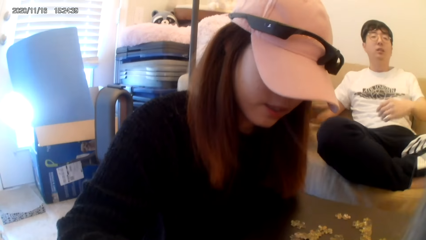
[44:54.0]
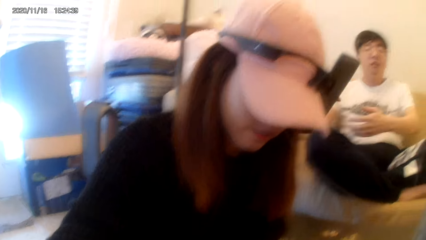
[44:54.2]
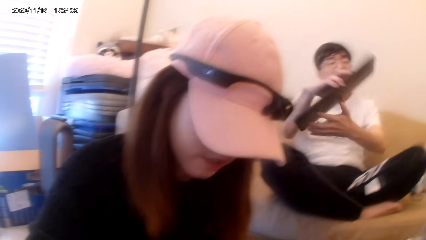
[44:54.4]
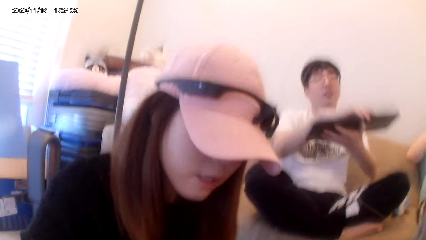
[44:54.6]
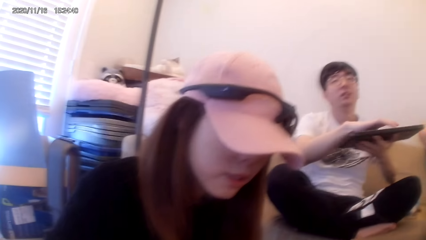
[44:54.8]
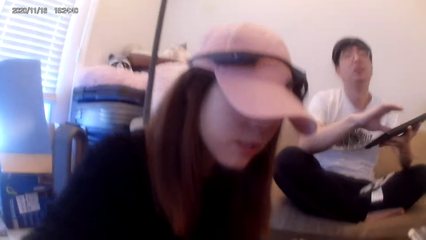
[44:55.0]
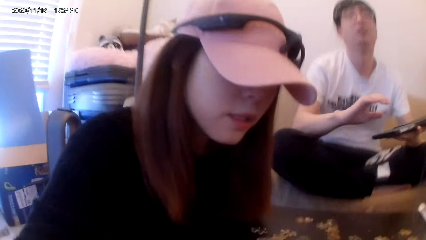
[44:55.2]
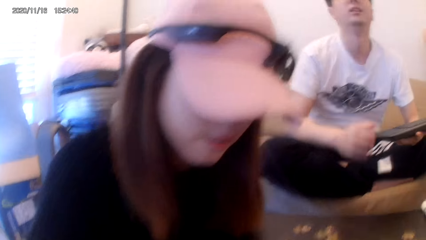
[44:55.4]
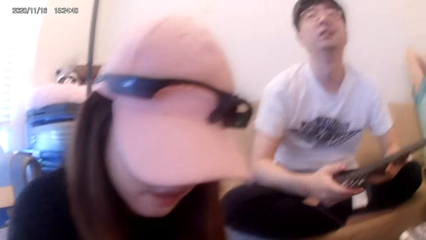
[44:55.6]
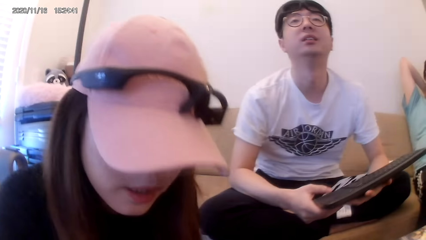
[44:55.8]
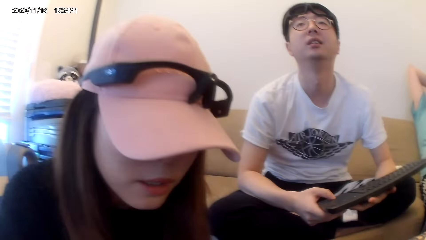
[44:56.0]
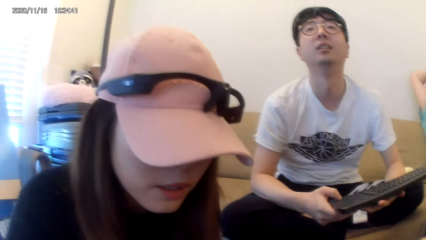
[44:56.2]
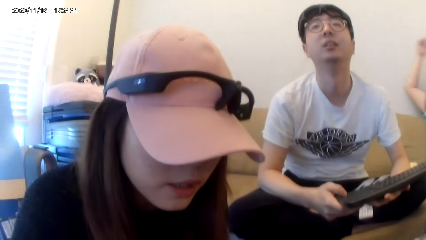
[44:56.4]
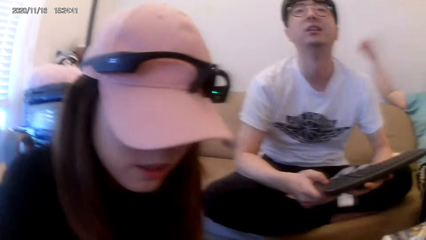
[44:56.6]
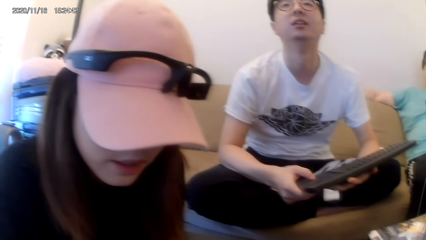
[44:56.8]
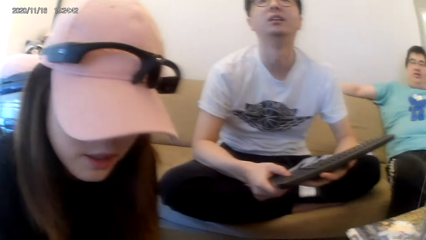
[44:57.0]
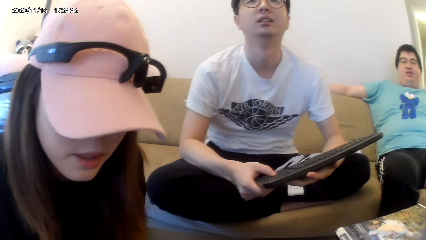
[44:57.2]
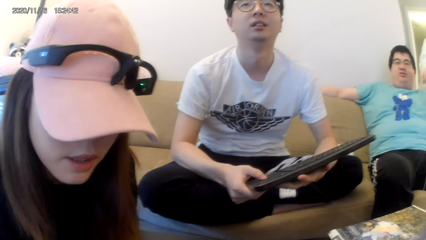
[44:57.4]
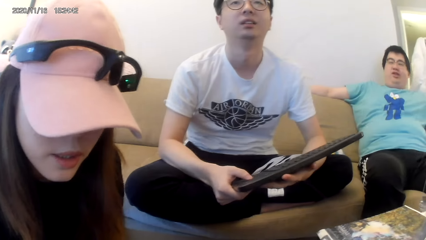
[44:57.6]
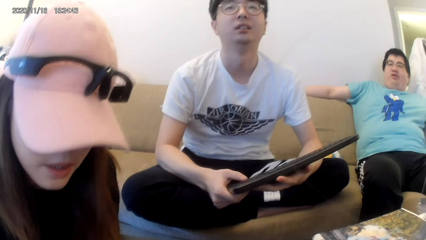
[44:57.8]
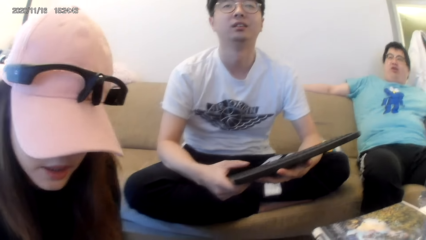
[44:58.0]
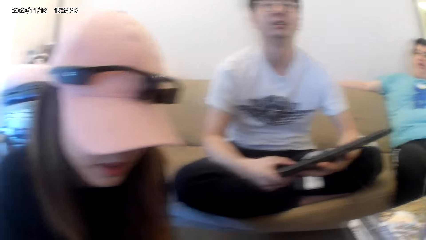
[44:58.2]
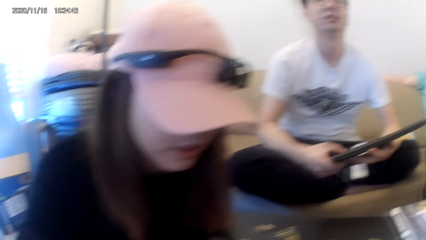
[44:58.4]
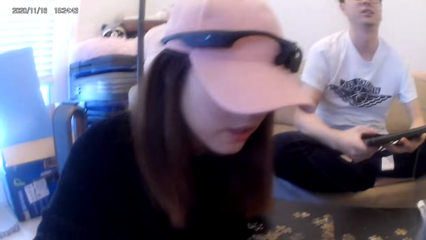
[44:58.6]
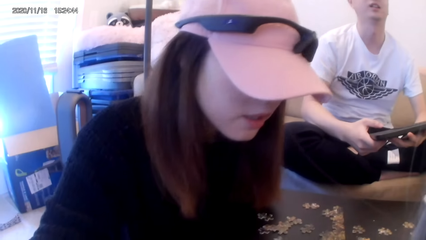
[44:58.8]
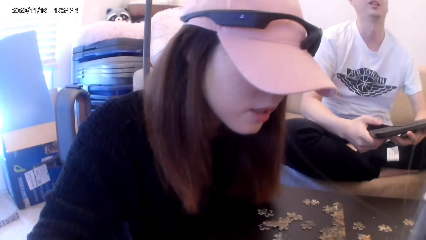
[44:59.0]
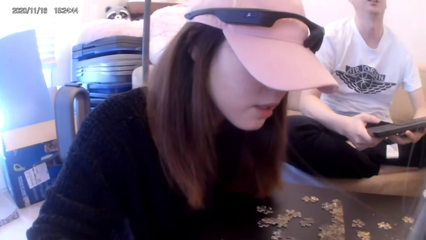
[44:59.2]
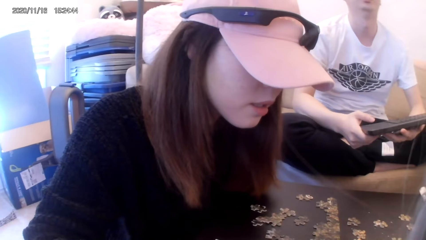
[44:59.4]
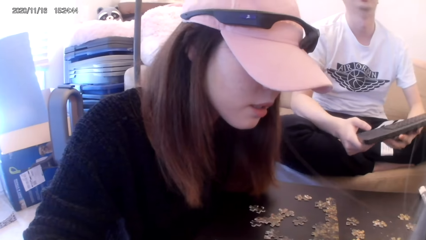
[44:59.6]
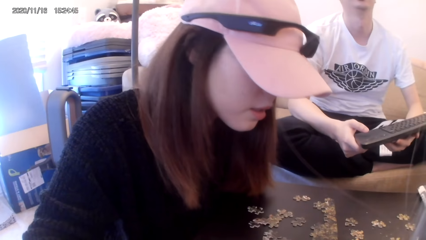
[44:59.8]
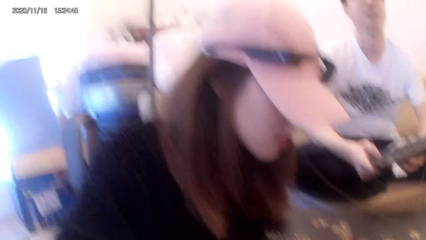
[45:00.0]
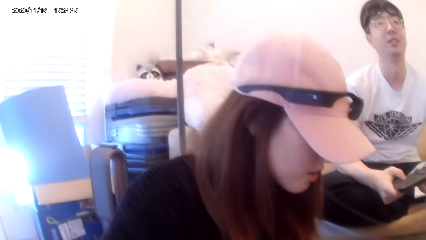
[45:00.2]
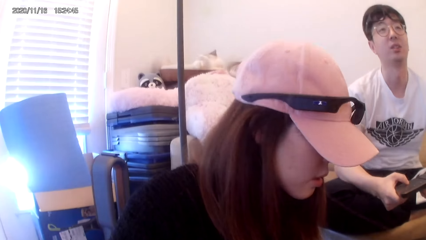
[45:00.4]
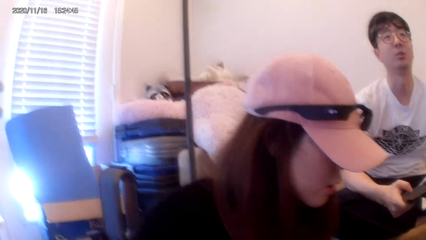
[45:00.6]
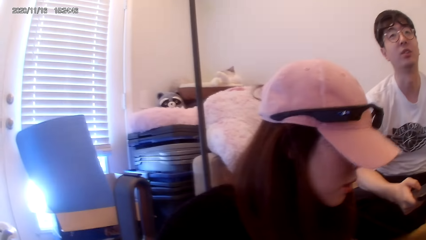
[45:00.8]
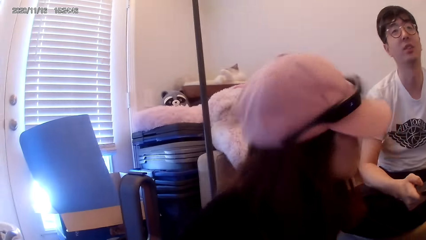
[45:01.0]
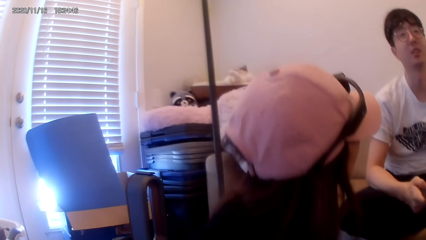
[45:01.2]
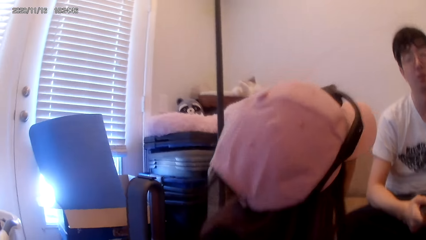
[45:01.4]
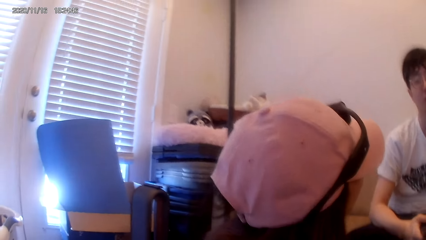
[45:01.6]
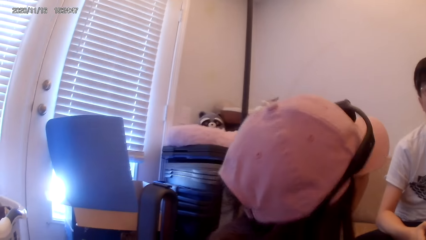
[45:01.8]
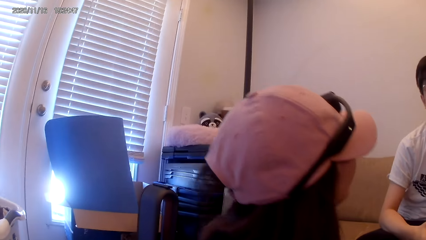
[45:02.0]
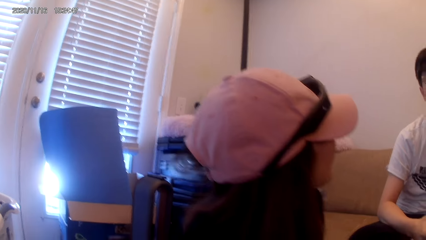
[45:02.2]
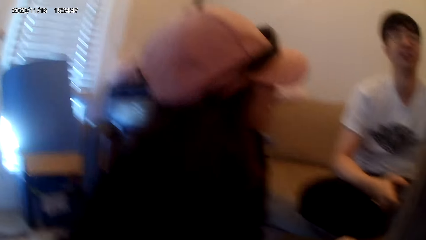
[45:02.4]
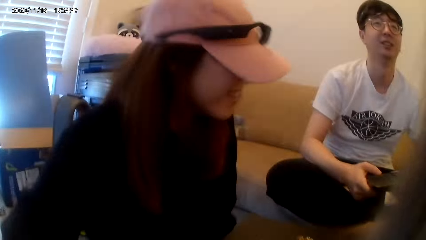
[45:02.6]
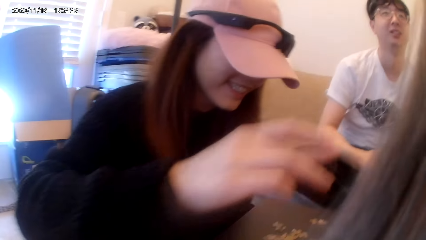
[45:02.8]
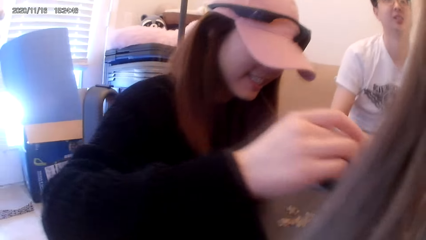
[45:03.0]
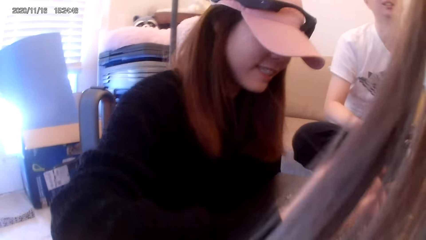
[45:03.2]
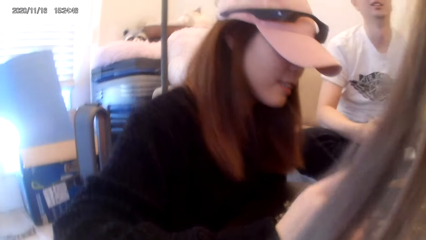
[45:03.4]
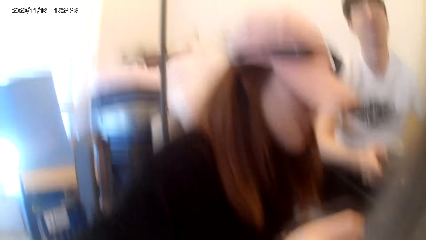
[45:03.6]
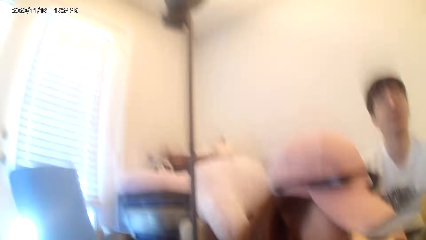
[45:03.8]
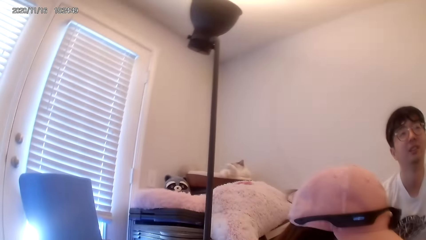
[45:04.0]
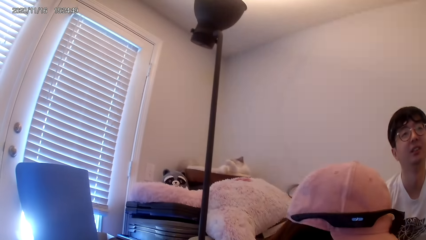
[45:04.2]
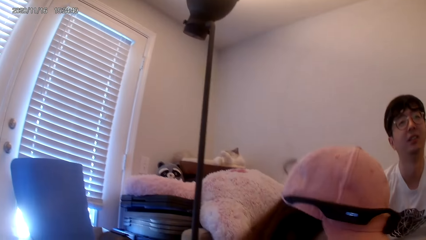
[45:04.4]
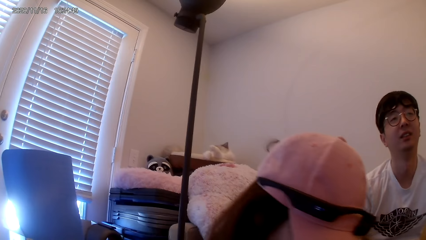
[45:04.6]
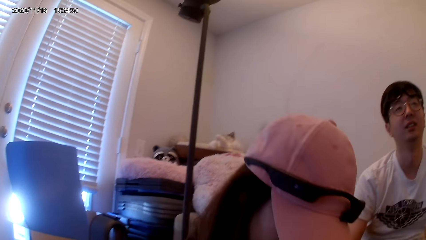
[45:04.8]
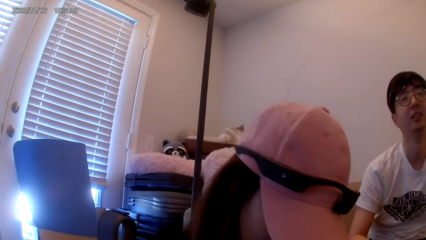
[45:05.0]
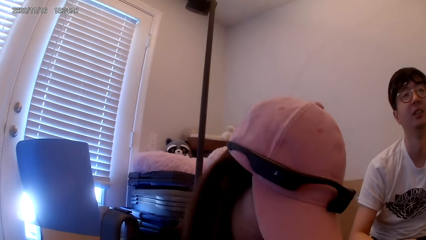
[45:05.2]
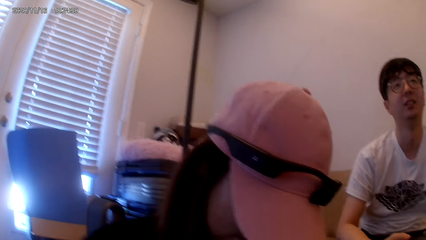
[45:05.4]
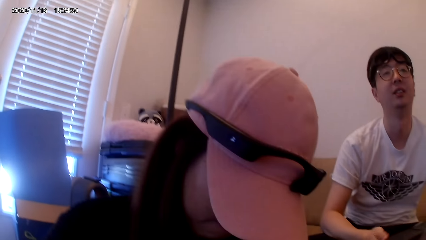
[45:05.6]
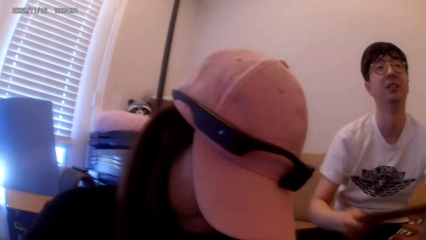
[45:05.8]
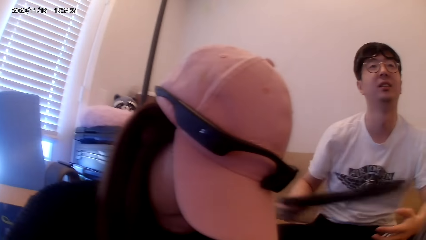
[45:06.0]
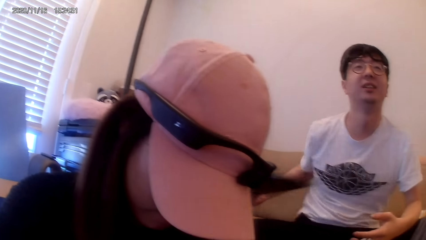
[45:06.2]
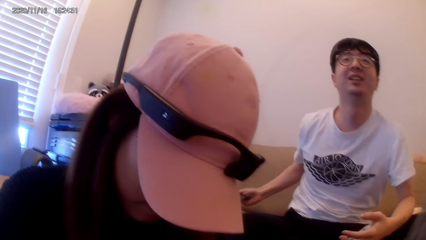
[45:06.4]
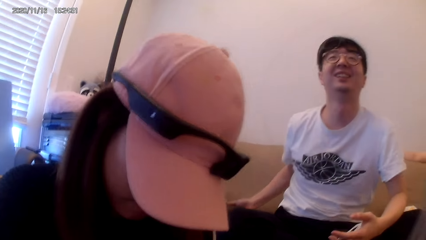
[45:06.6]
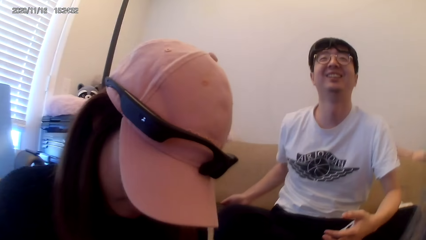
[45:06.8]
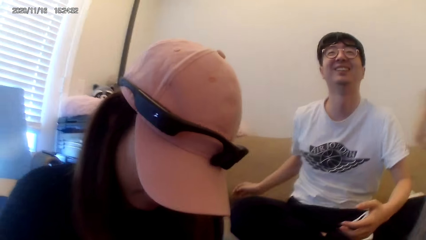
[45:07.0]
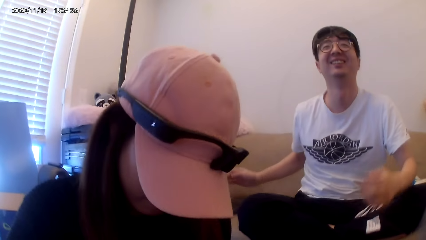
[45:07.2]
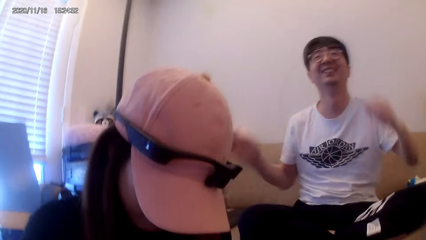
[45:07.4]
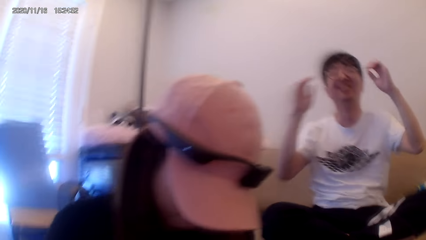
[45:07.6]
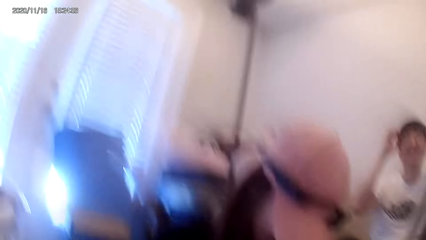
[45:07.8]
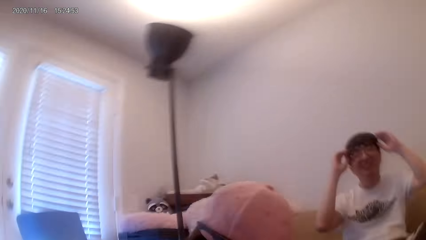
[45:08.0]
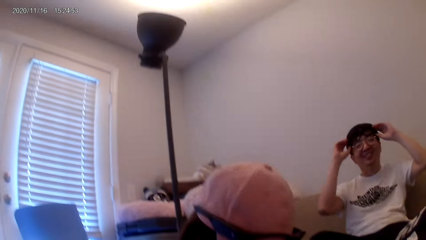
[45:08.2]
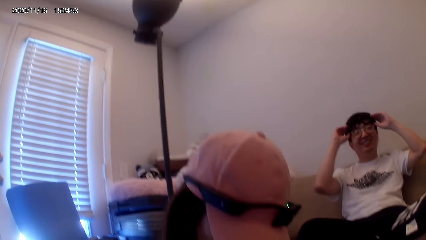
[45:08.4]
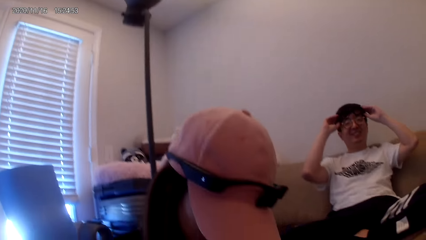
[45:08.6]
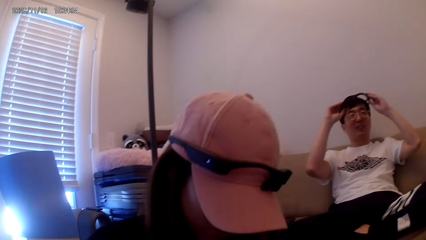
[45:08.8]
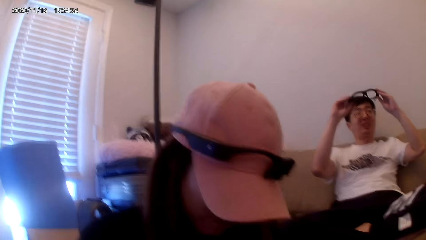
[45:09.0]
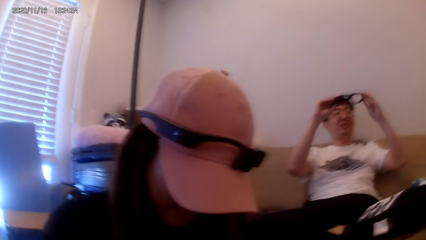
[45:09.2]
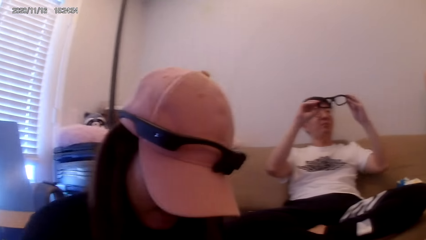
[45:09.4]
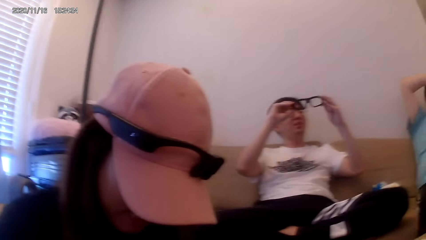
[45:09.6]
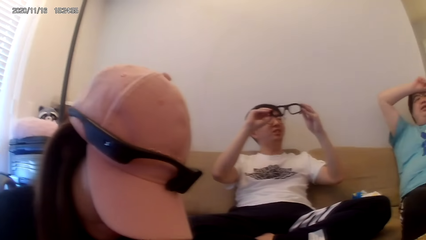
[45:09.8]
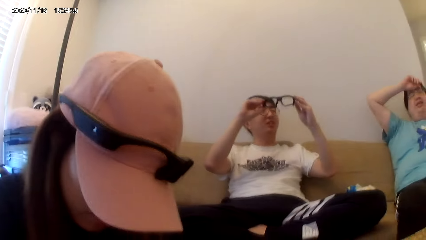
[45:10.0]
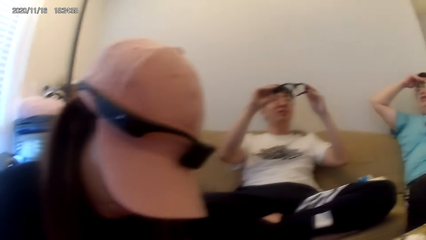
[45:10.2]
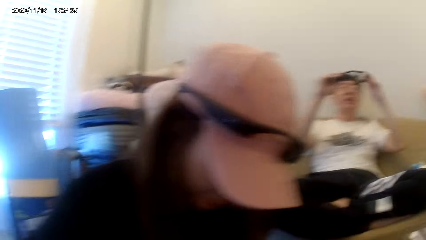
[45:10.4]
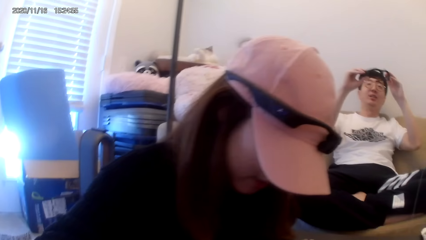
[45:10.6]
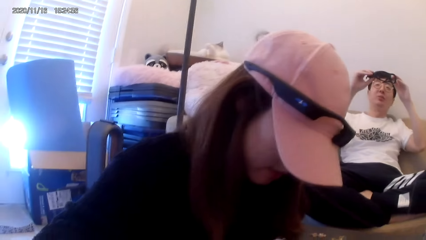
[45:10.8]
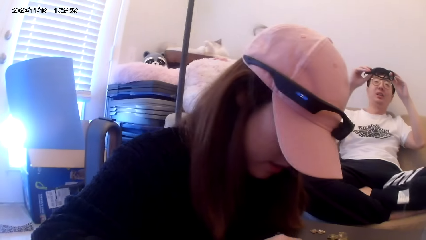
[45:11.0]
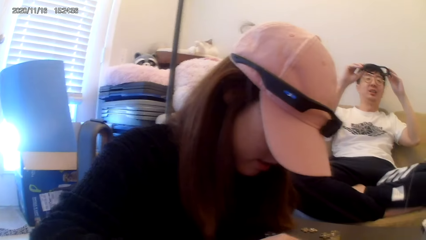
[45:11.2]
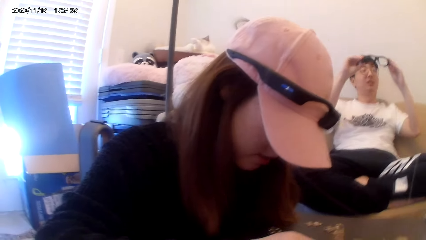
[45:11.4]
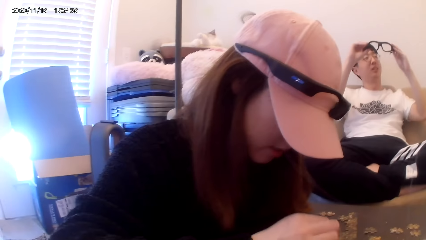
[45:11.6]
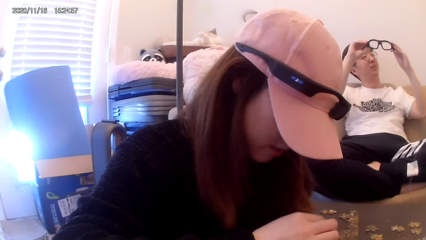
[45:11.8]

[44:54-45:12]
A man picks up the keyboard and uses the keyboard. The man removes the camera from the head and checks the camera.
